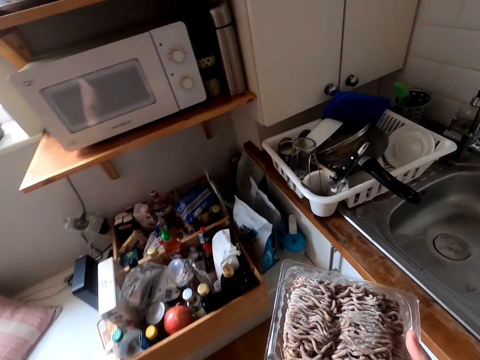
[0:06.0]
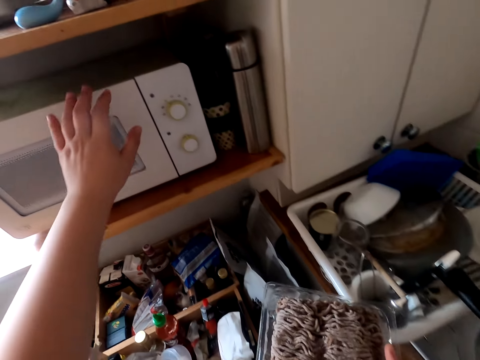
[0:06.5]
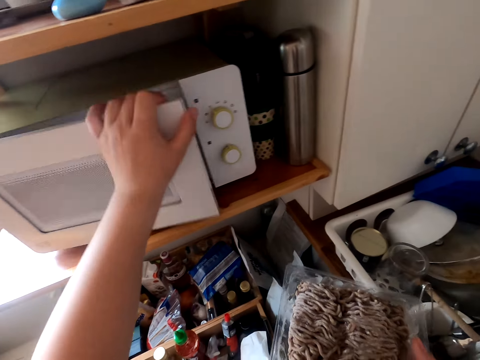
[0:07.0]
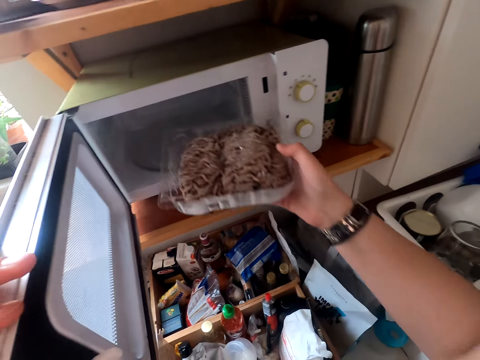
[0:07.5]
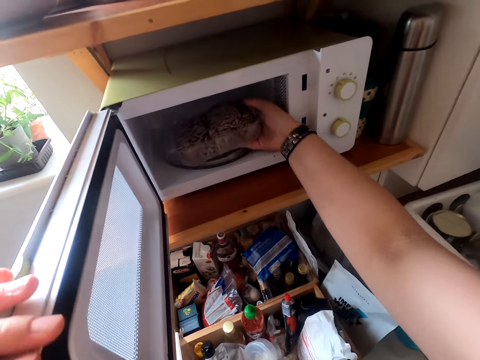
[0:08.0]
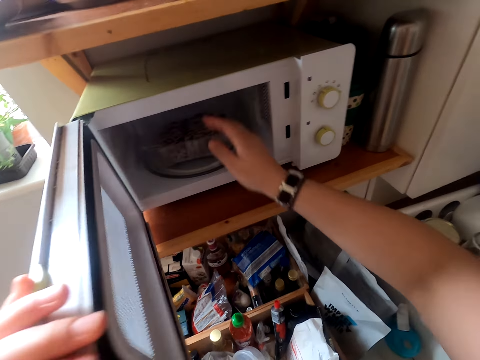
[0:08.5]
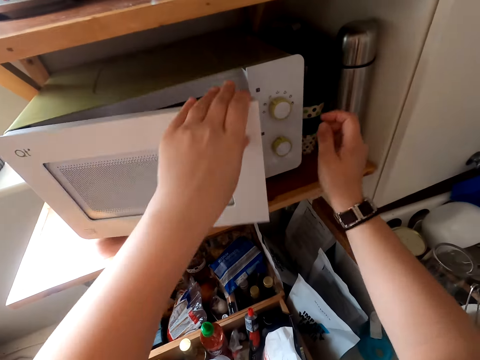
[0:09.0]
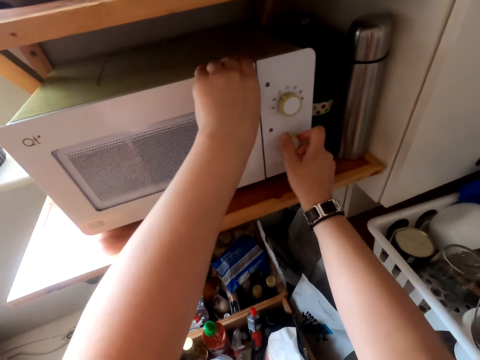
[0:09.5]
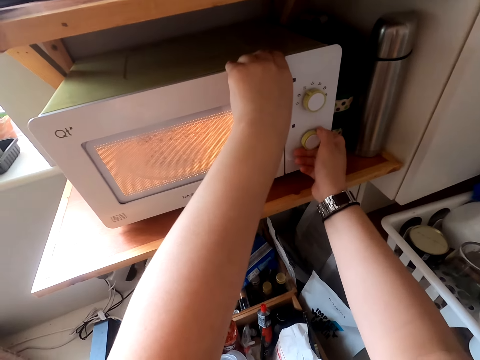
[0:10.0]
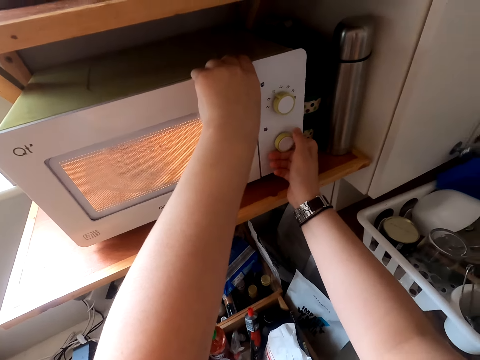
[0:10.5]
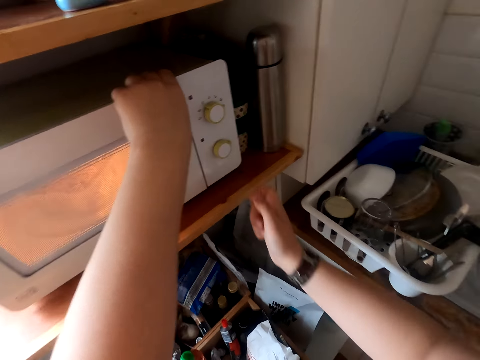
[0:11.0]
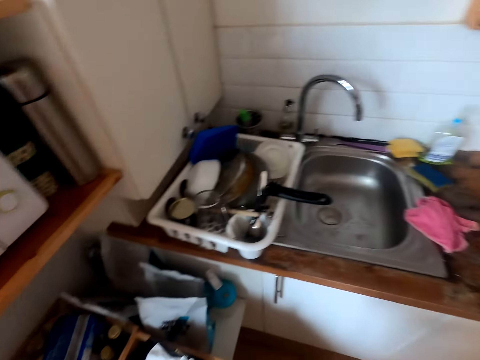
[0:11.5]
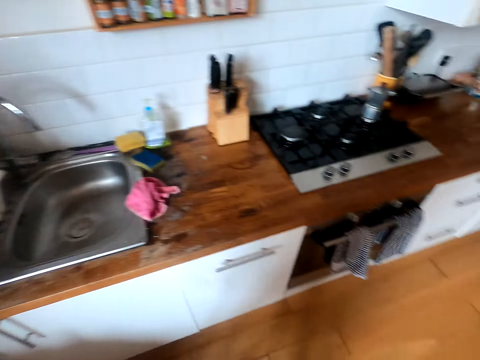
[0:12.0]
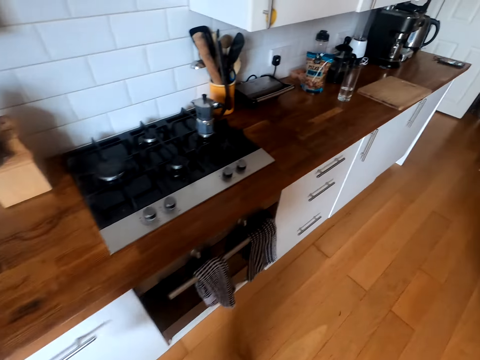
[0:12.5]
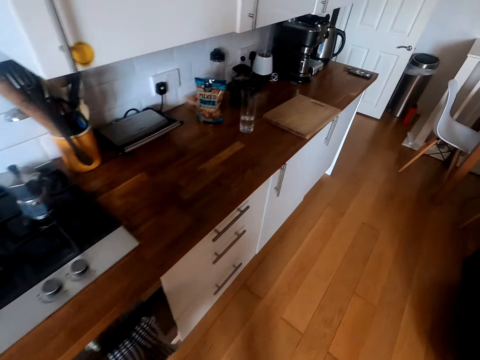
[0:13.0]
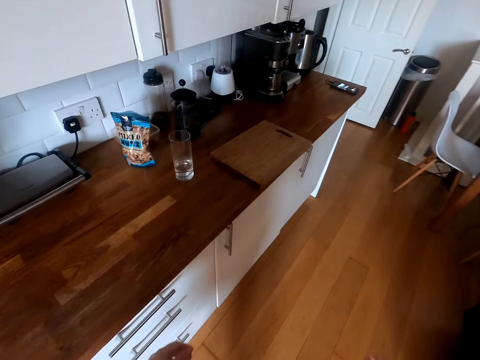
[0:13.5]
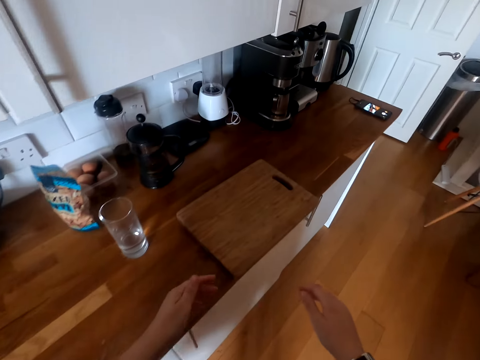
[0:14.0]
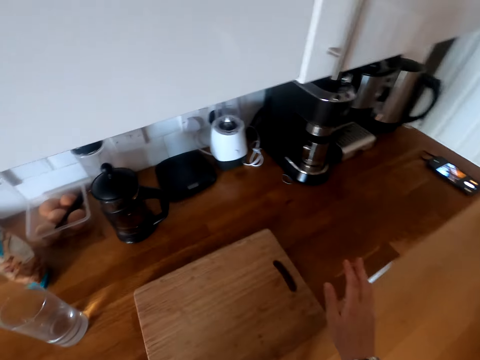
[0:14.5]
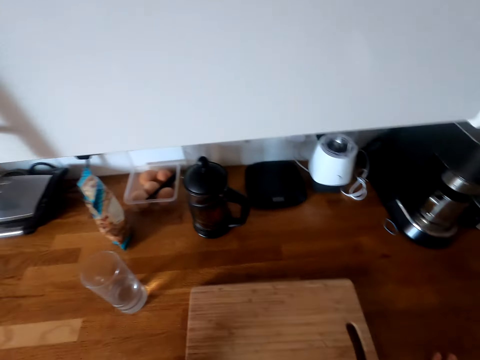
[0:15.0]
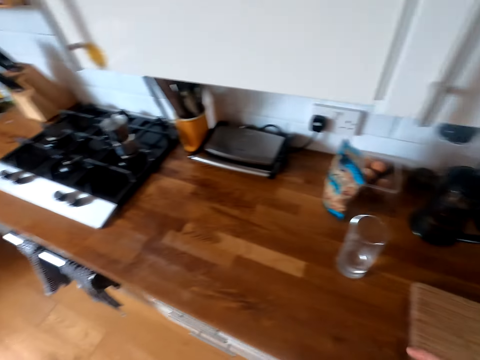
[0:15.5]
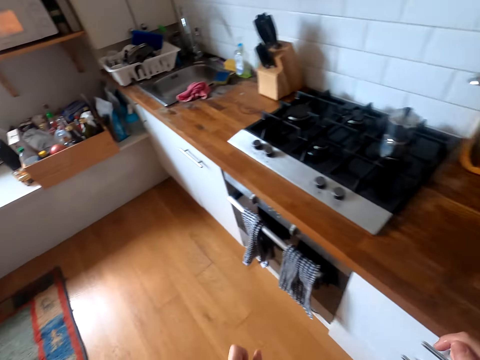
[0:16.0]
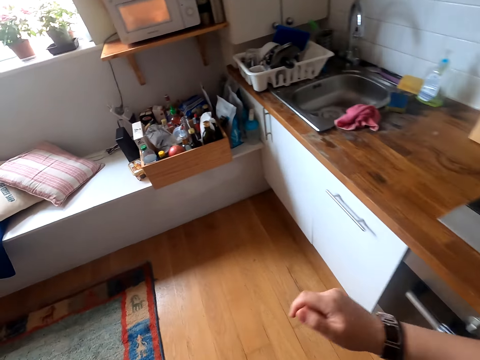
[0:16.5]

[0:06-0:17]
The camera wearer opens the microwave. They put the container in the microwave. They close the microwave and operate the microwave. They step forward. They walk around. They touch the table. They step forward.

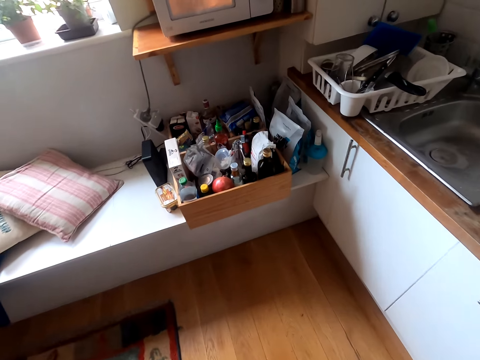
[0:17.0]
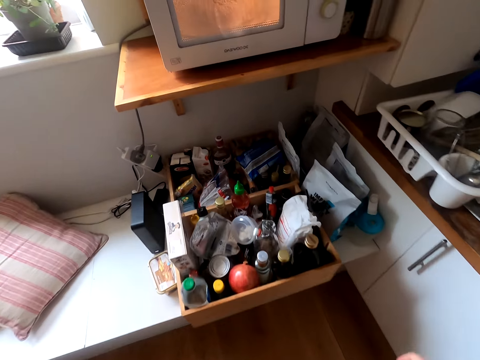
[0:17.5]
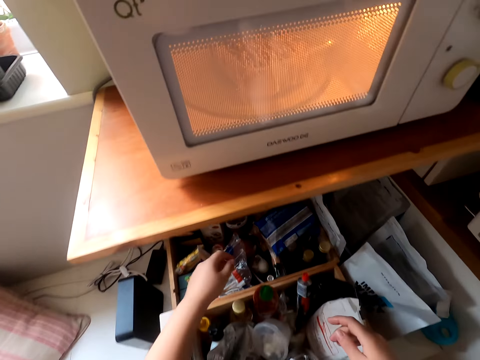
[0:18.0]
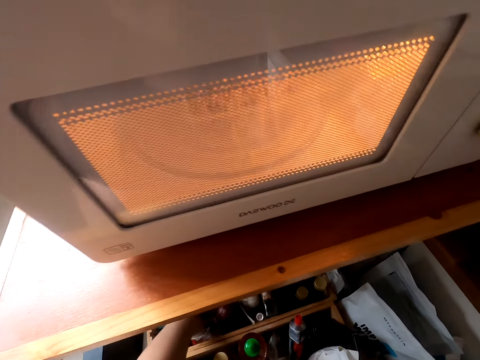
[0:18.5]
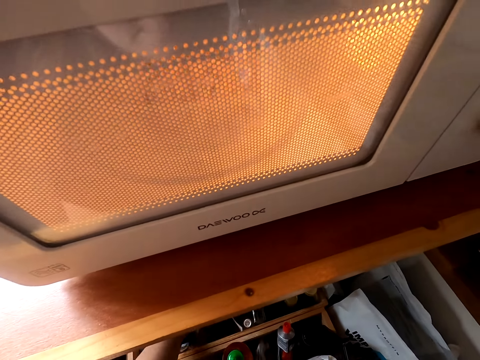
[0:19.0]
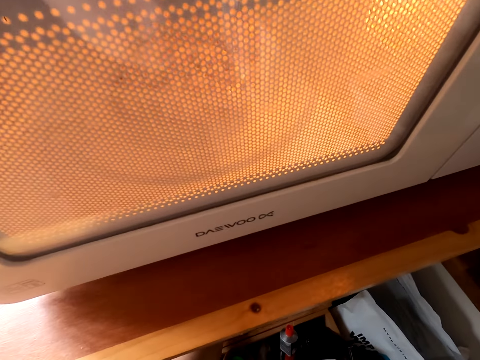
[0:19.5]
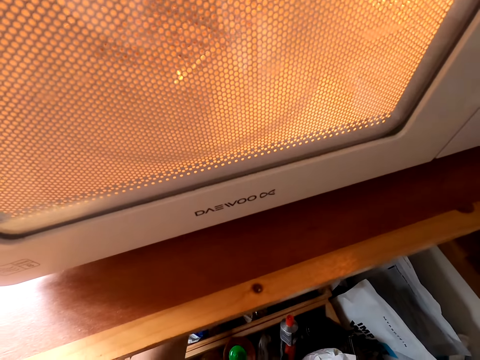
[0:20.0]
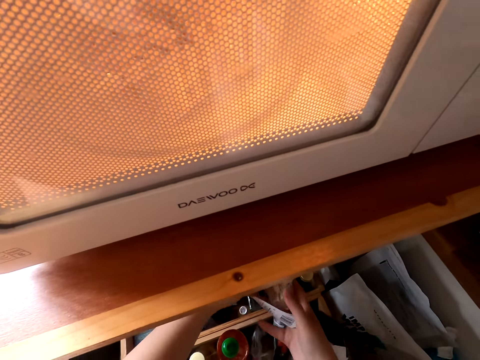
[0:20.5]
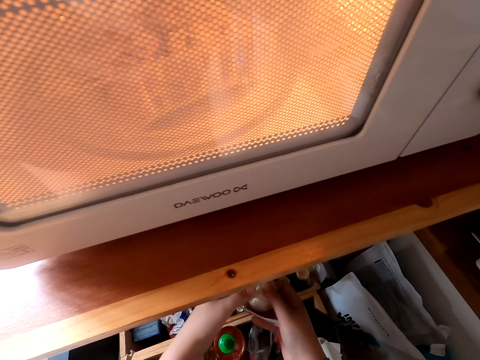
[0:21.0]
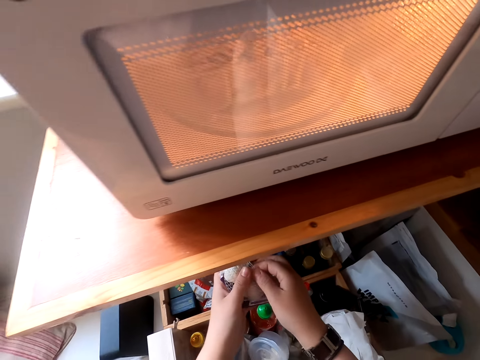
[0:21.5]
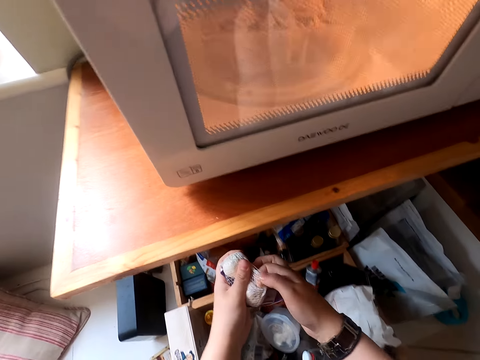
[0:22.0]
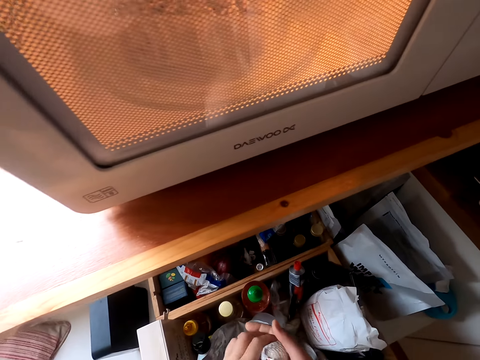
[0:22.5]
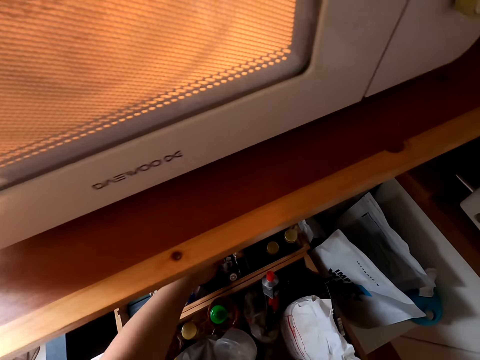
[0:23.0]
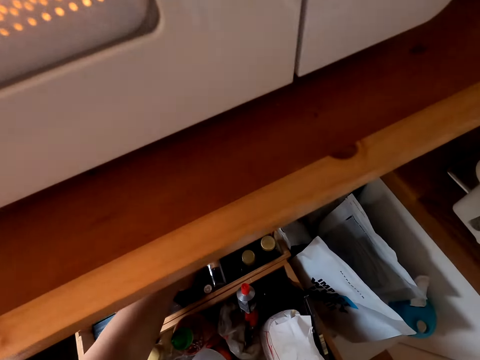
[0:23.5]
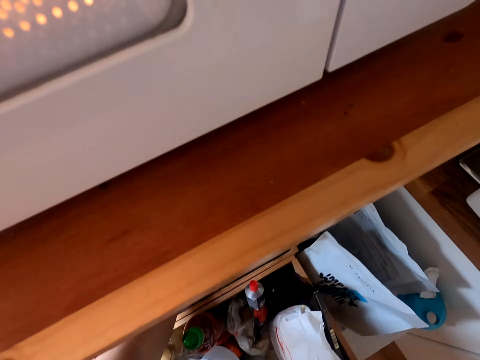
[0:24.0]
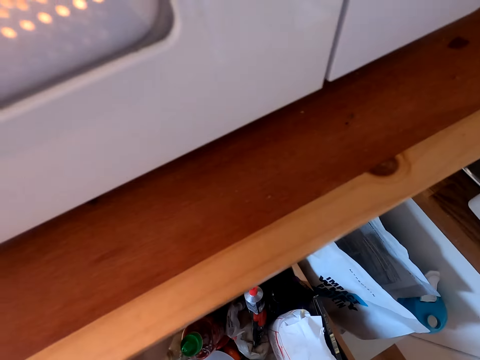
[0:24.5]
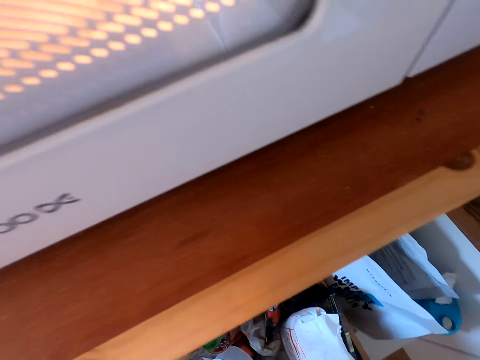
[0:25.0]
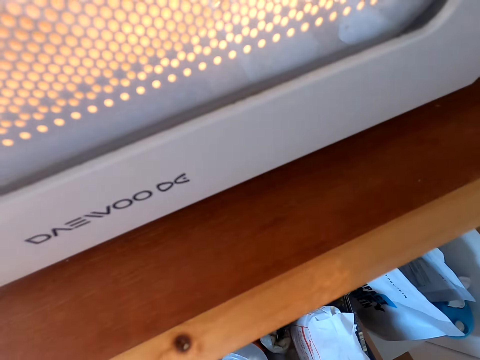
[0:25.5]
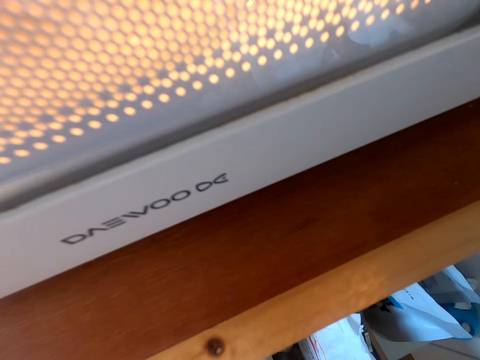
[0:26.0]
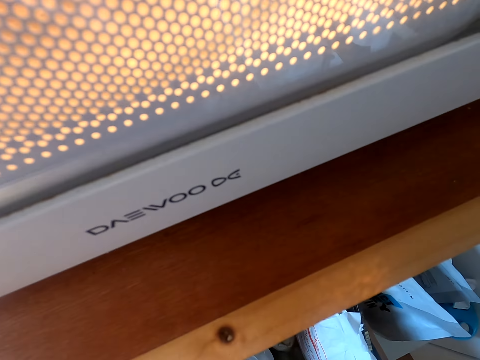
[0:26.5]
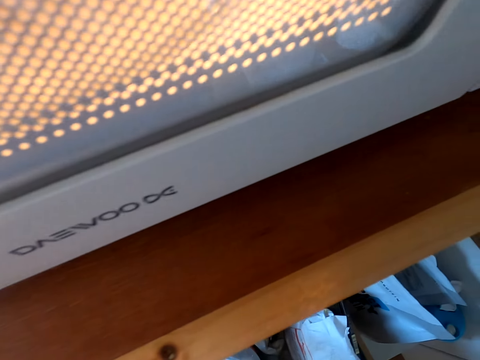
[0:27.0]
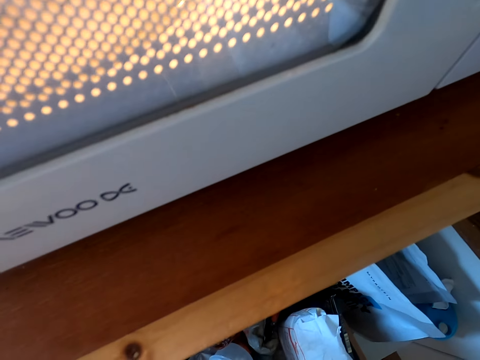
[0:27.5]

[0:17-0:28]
The camera wearer picks up the garlic or onion. They look at the garlic. They pass the garlic to the right hand. They do something.

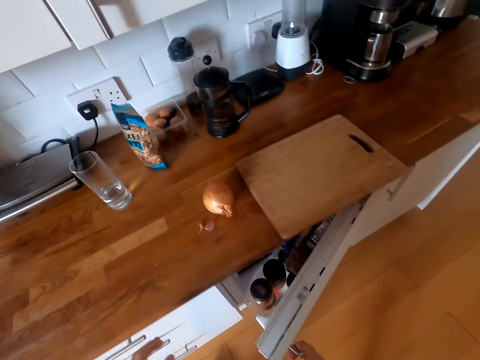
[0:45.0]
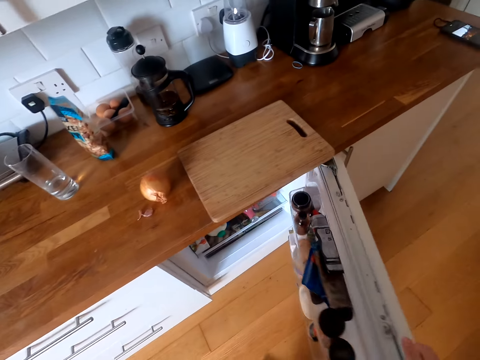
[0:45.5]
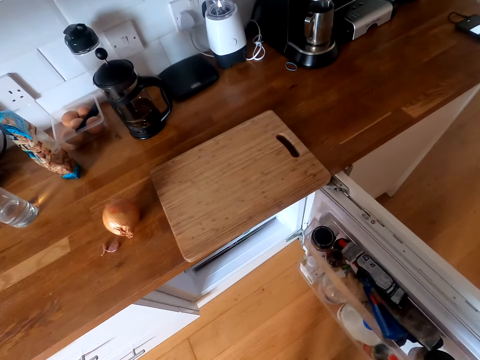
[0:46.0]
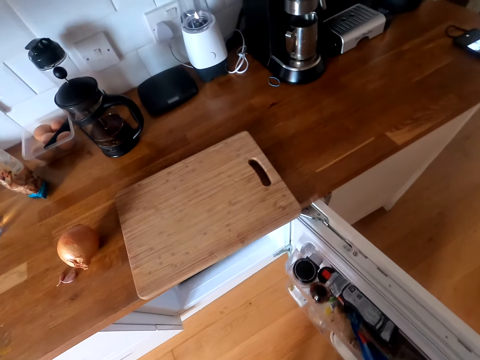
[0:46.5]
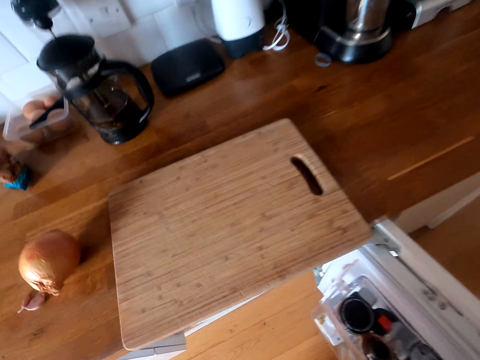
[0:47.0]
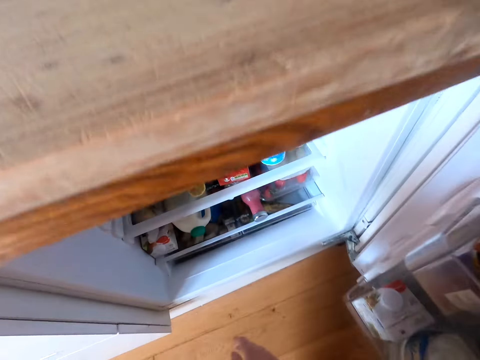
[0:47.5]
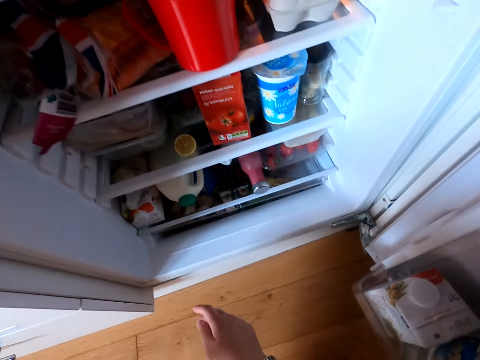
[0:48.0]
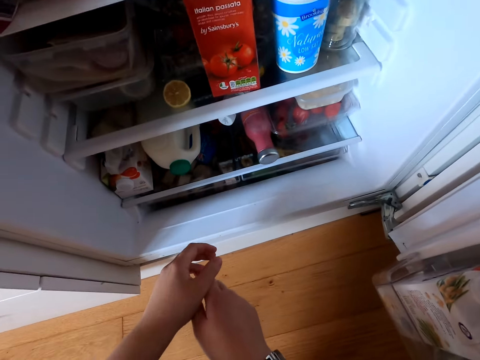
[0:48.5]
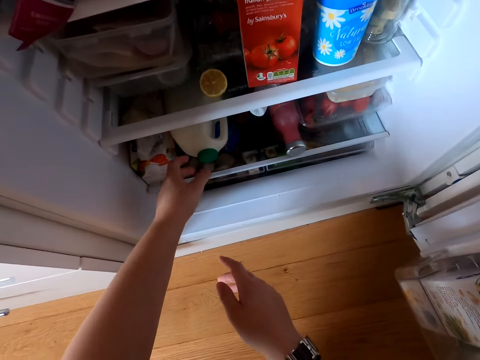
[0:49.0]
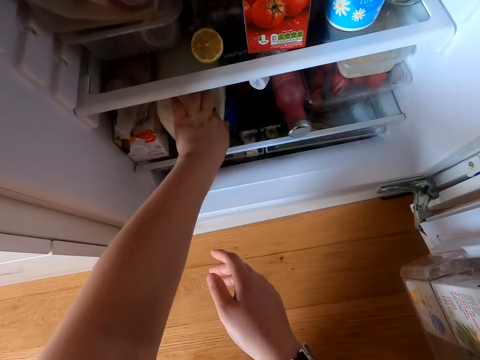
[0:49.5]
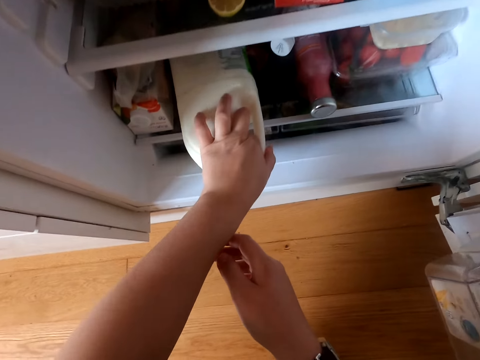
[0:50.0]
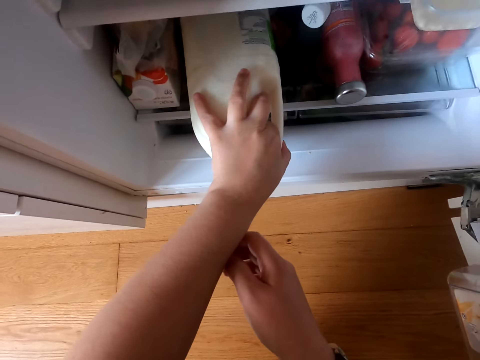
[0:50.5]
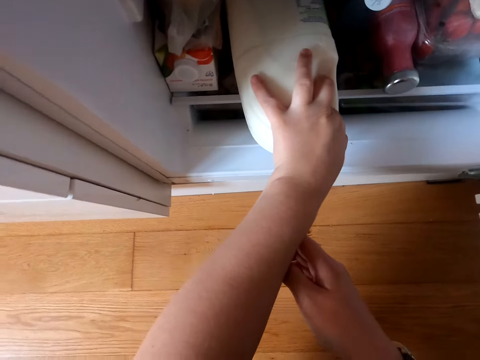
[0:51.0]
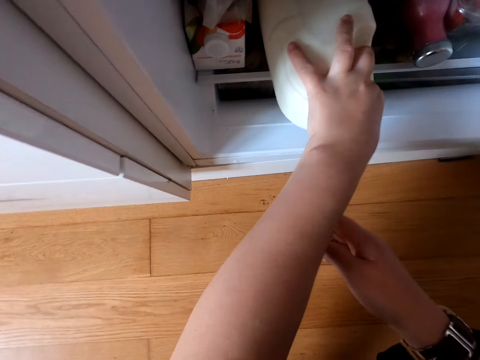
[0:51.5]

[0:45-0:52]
The camera wearer opens the fridge. They look around. They move the bottle. They look around. They pick up the milk.
